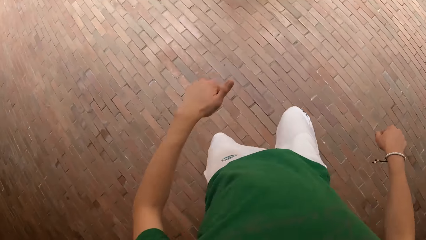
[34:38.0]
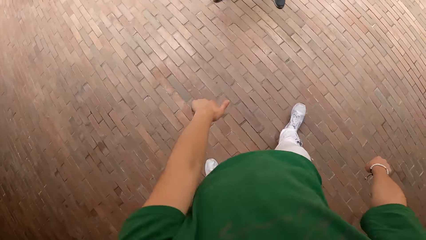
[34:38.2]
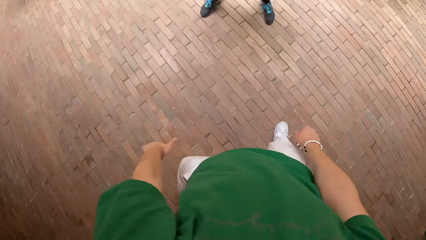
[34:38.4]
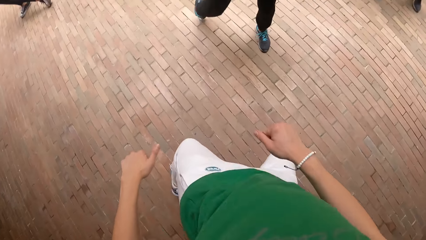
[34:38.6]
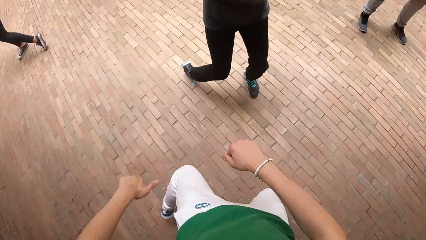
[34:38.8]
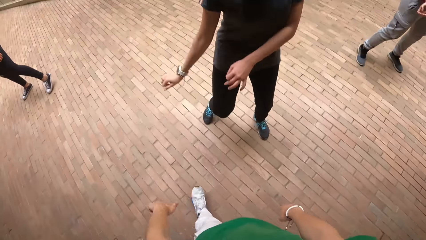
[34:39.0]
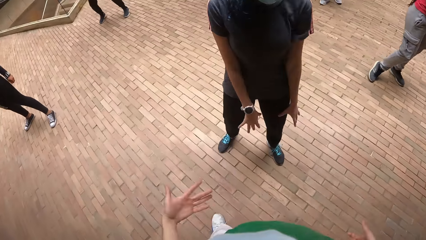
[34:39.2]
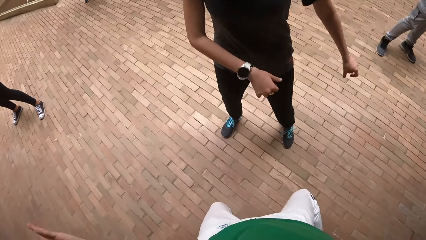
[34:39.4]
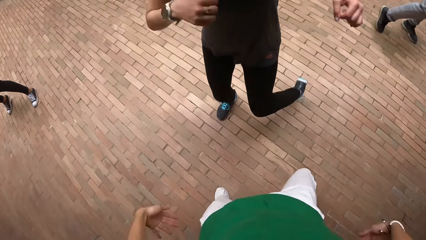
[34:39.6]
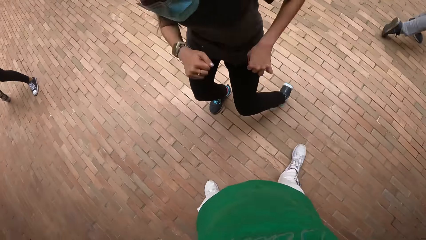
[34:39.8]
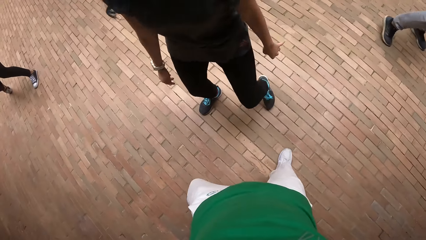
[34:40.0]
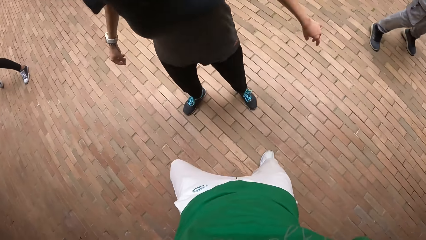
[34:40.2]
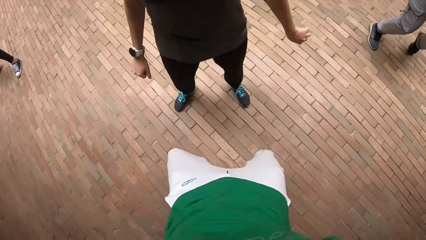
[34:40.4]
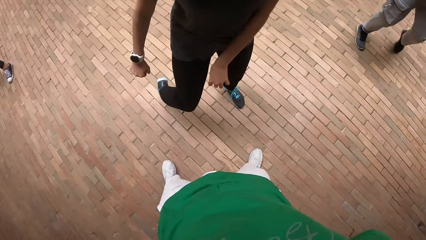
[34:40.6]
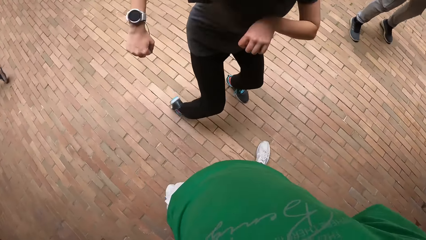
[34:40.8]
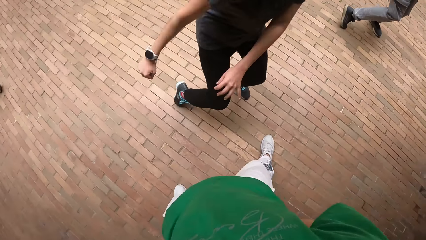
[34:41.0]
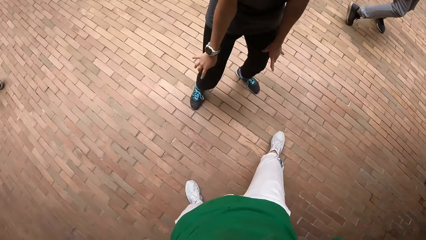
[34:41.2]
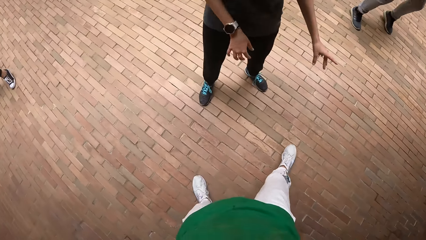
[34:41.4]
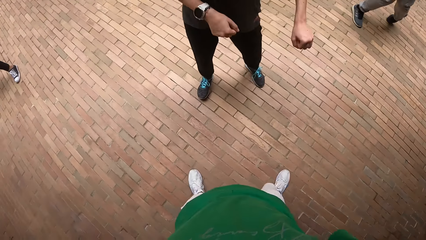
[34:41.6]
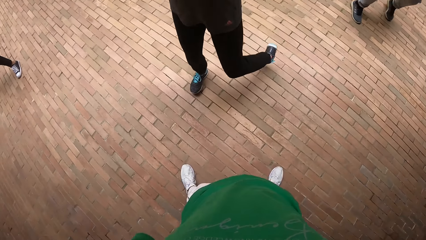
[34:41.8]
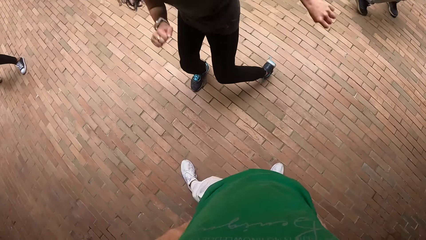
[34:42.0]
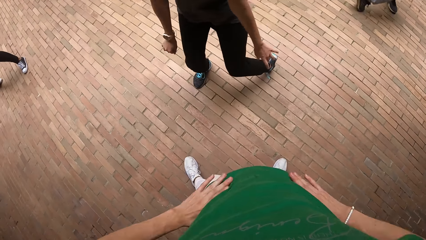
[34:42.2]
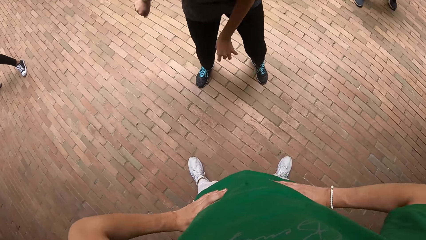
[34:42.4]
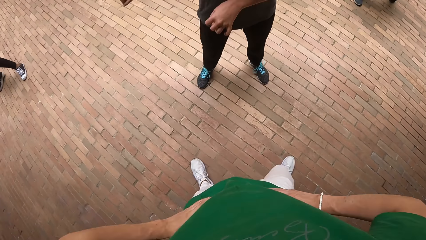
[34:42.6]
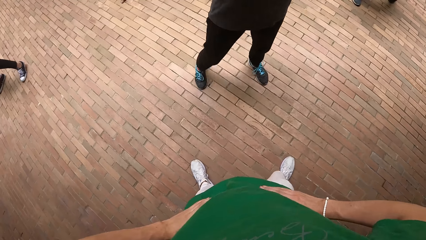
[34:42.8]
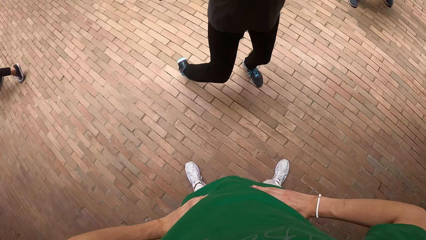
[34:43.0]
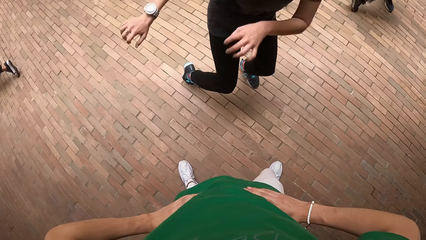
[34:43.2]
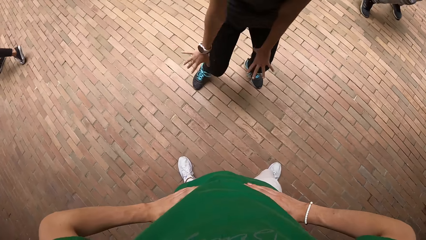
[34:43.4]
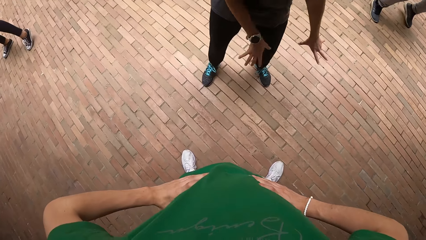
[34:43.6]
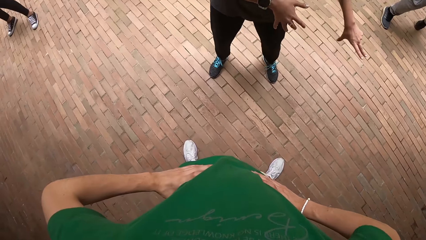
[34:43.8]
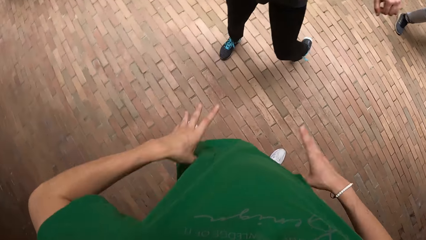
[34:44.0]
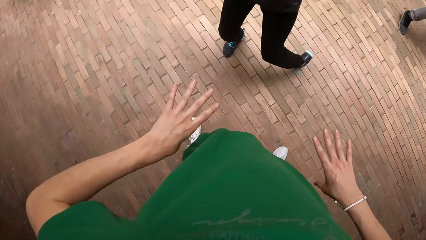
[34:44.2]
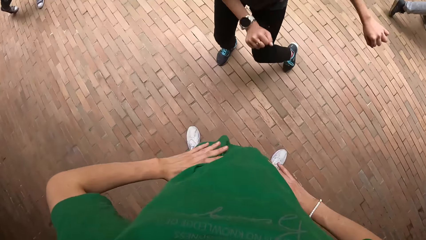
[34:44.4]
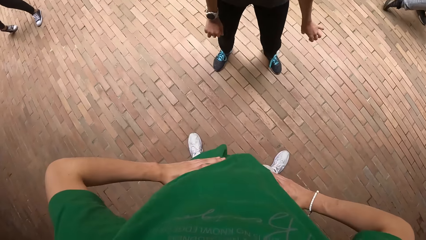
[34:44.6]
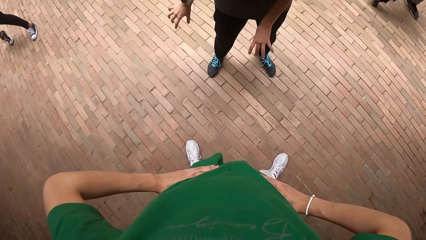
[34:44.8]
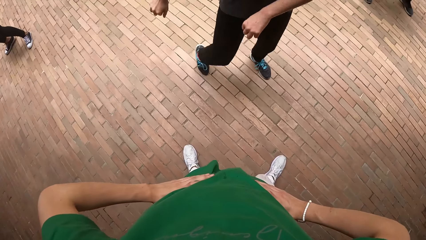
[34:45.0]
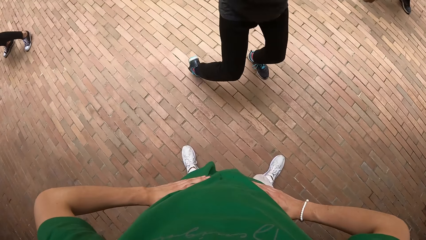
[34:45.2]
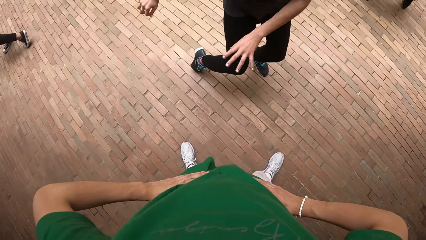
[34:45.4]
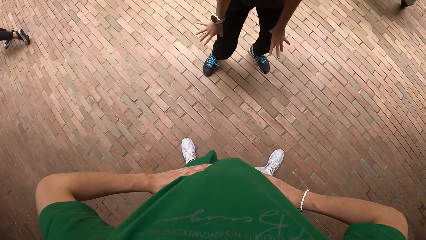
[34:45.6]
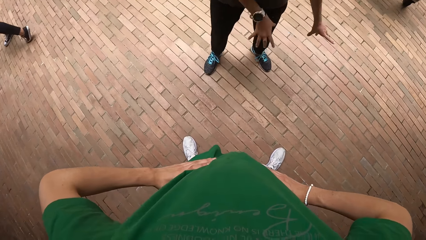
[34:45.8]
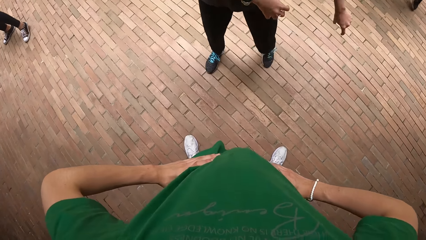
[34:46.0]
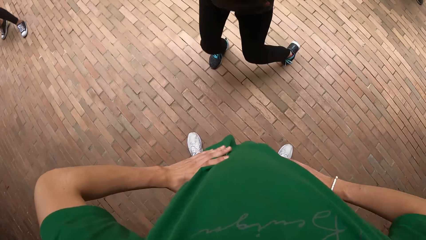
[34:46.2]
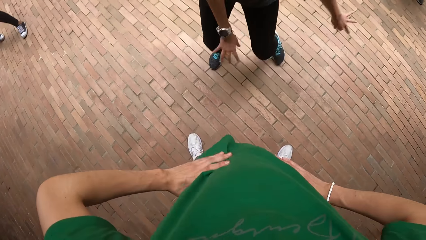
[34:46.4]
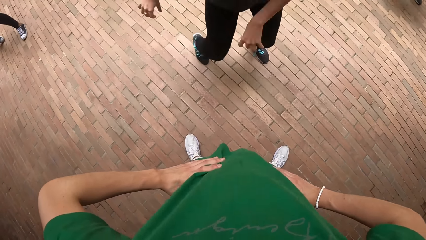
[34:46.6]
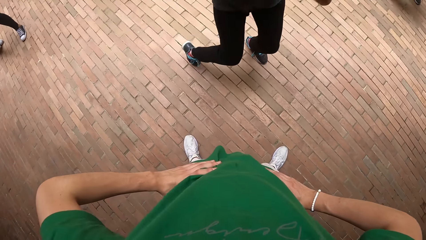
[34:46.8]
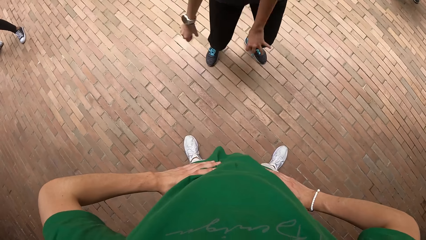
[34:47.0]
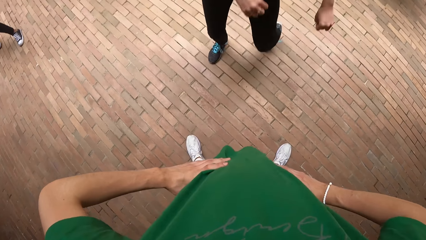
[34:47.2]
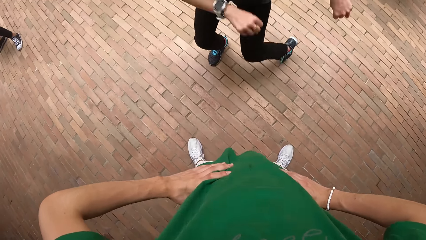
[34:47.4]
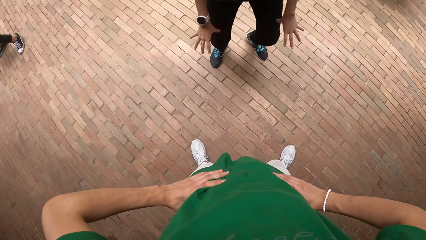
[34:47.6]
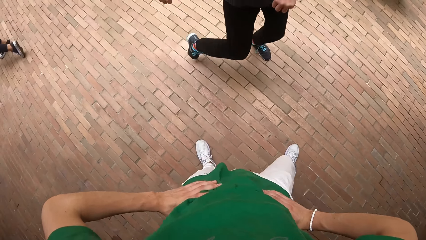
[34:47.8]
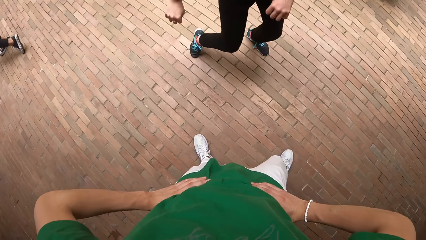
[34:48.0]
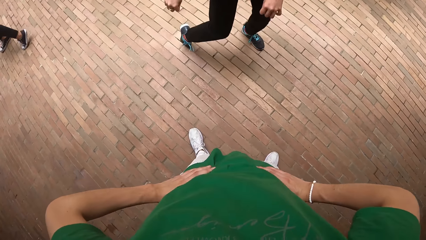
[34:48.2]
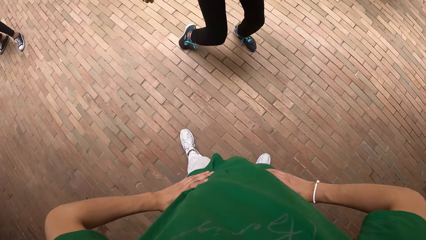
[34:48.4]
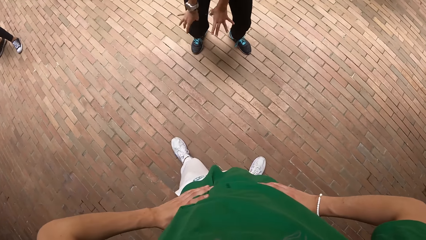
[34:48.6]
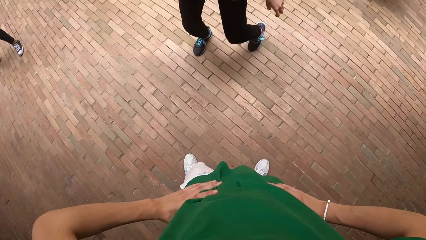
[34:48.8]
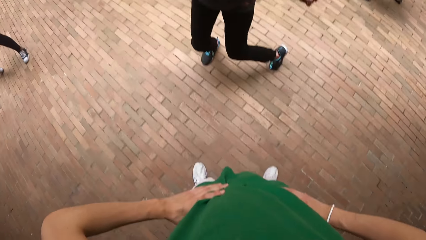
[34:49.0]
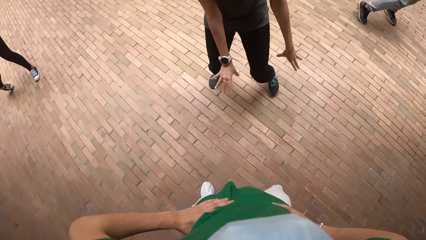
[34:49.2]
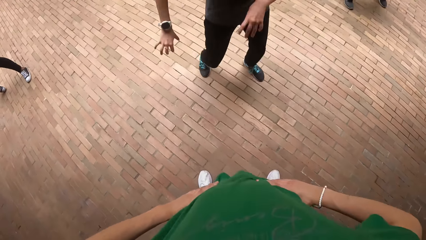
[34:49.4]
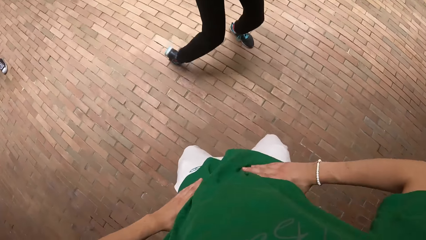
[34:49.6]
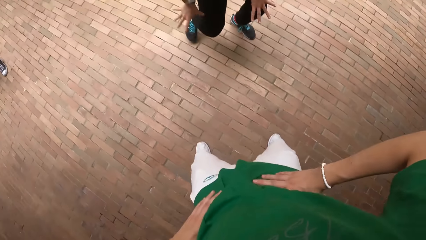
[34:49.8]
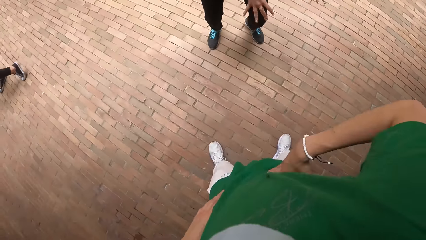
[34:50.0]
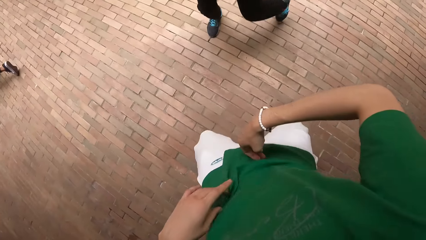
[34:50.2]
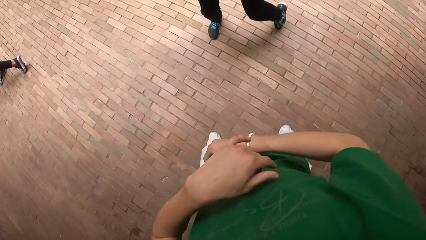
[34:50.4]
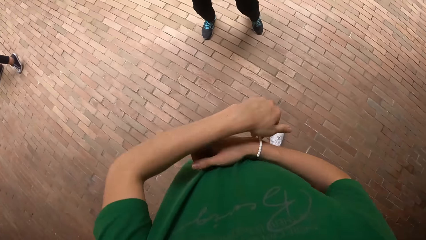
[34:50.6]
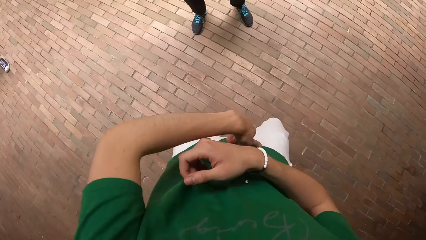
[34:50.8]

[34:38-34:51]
A woman moves. Another woman swings both hands. She dances. The camera wearer holds his waist with both hands. The other woman dances.

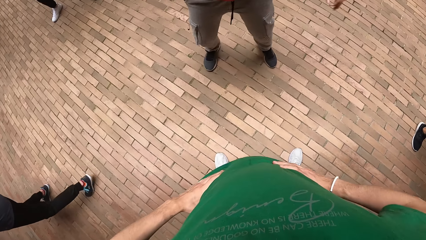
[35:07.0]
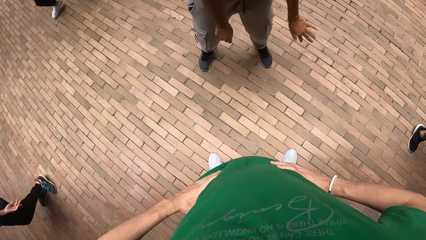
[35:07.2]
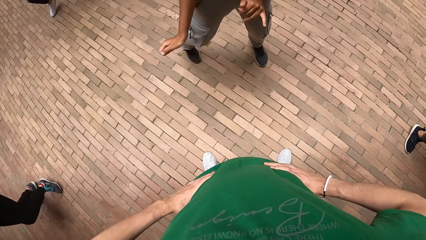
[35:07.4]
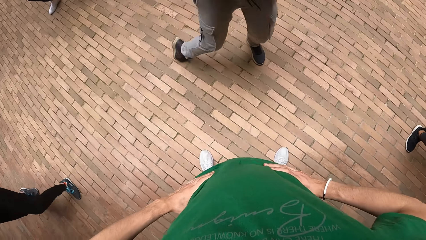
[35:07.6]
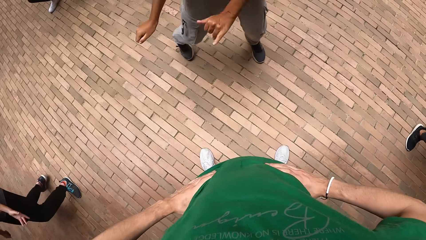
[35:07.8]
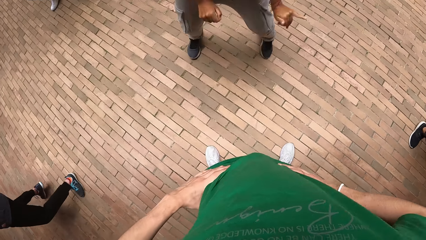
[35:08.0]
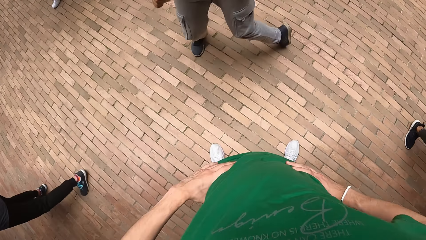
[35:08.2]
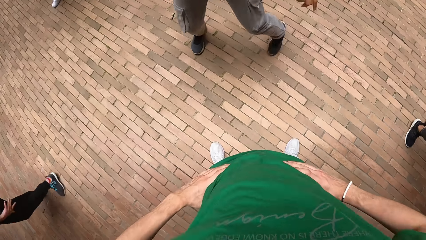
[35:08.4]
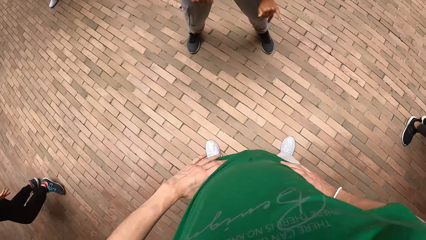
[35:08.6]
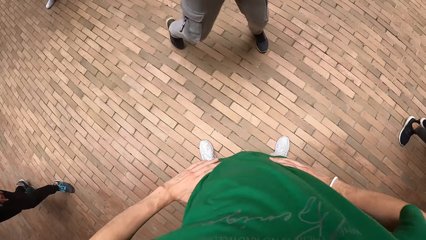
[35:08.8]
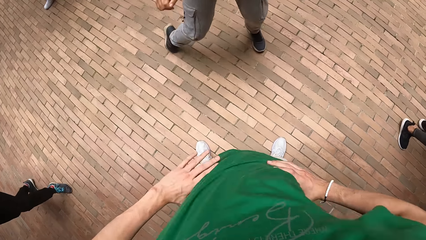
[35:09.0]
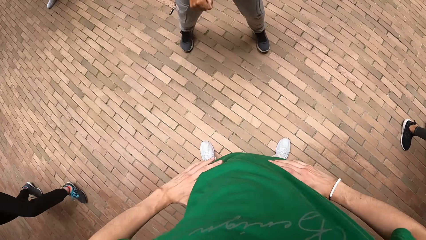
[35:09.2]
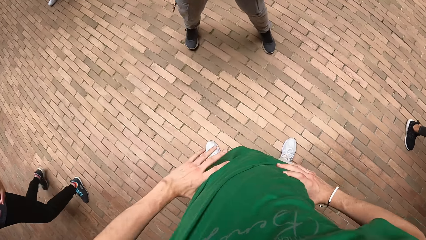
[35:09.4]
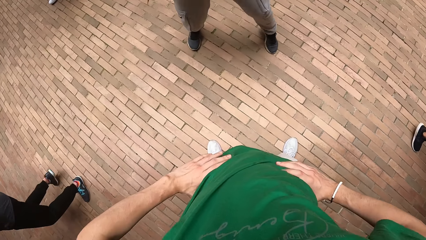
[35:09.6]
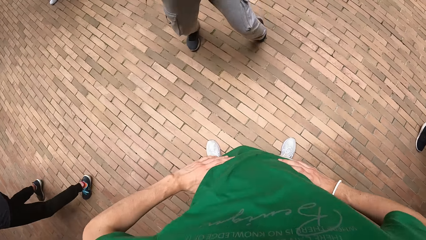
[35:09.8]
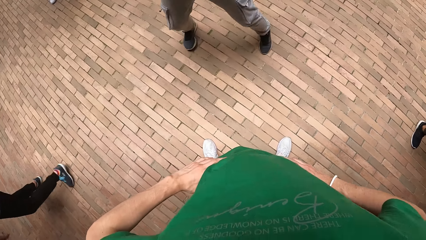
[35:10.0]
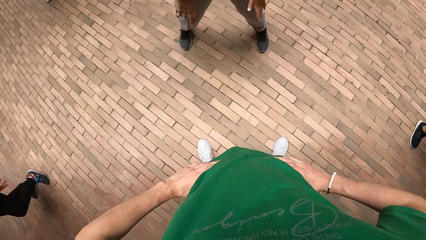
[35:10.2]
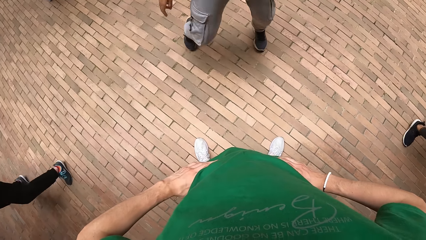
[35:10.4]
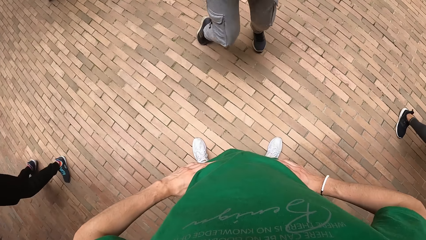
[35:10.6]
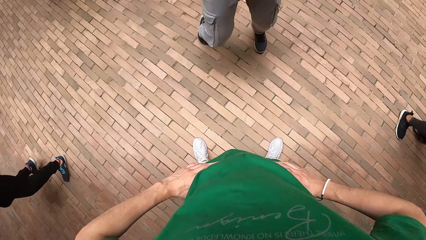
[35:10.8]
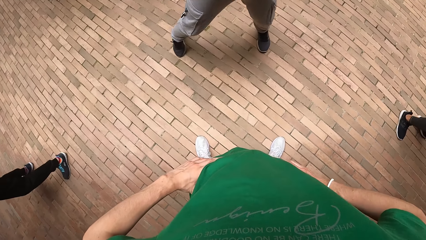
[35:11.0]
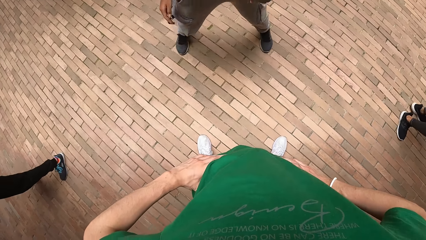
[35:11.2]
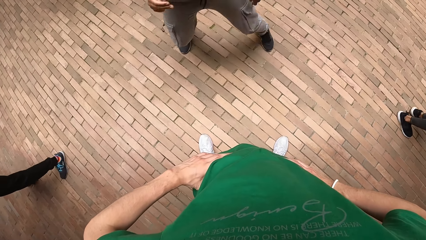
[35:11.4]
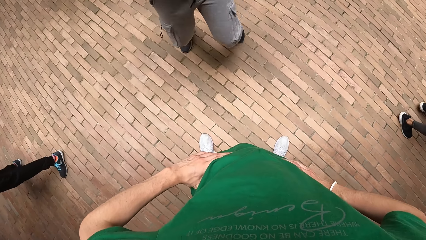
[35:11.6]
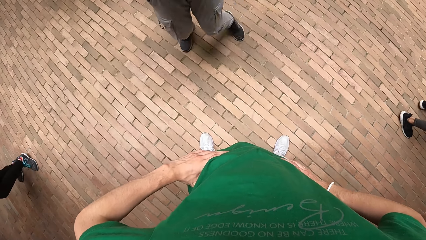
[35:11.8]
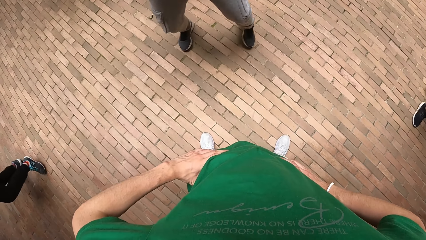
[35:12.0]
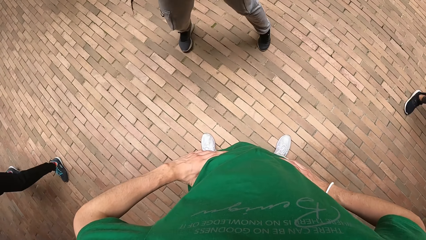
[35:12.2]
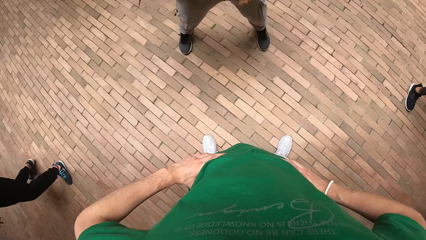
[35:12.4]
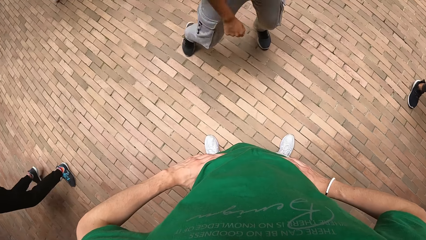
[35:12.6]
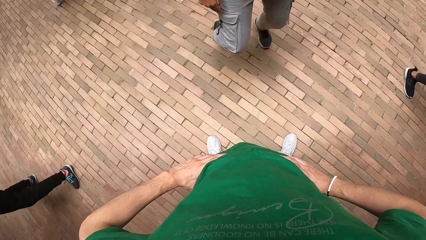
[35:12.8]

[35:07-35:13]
A woman moves and swings both hands. The camera wearer shakes their body. The woman moves.
